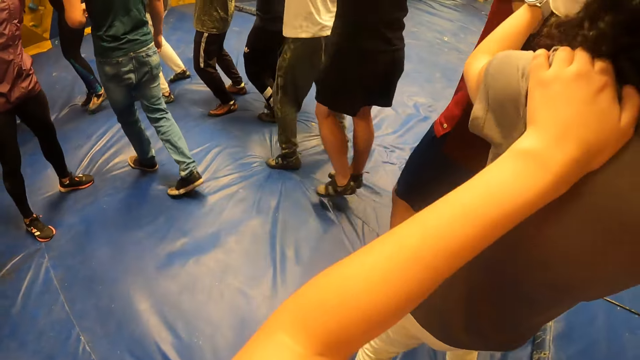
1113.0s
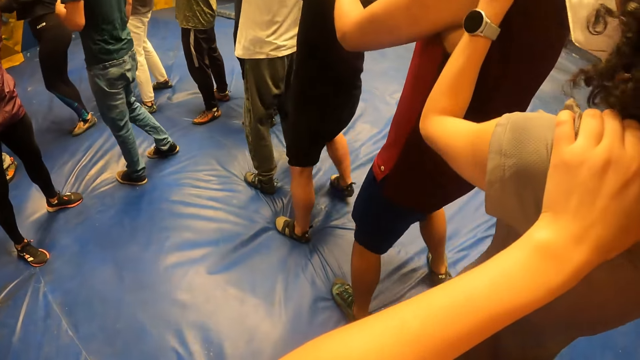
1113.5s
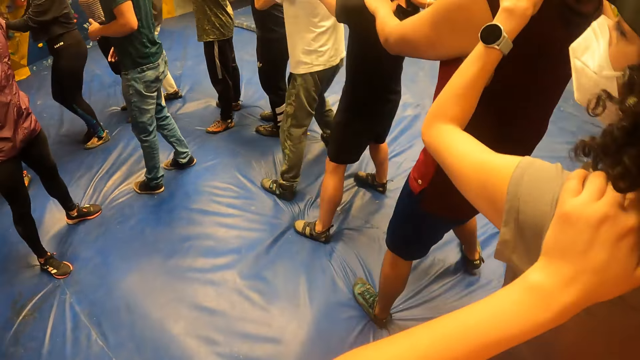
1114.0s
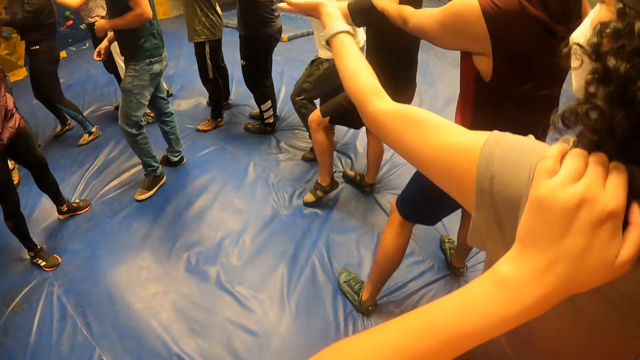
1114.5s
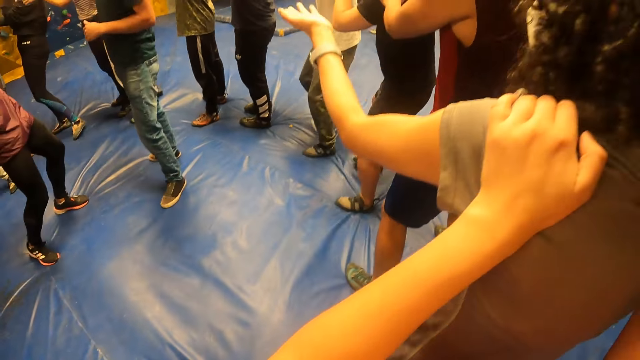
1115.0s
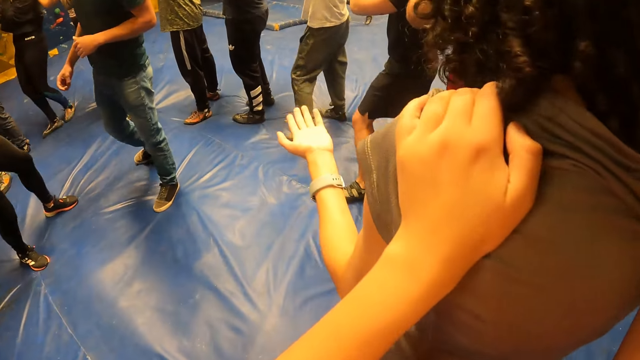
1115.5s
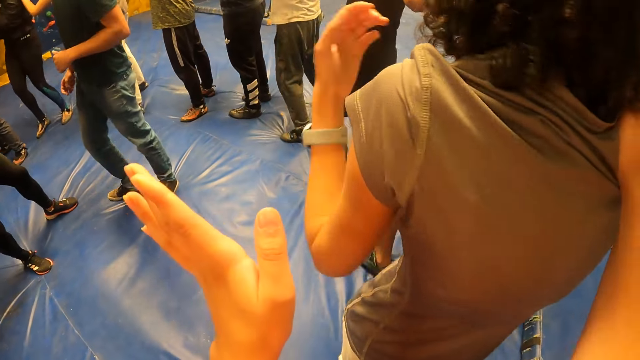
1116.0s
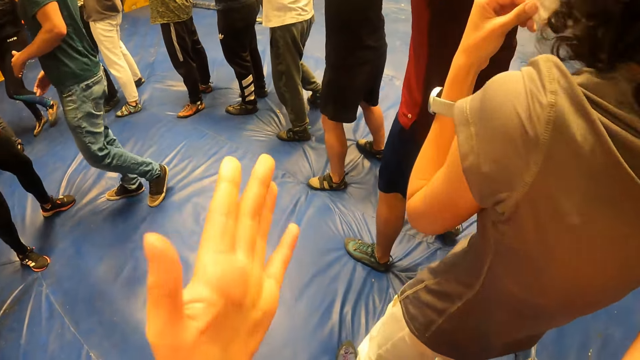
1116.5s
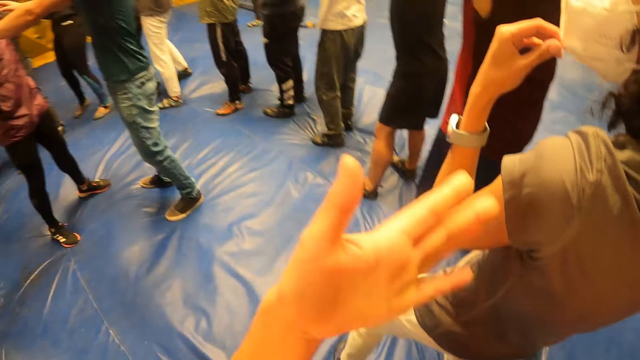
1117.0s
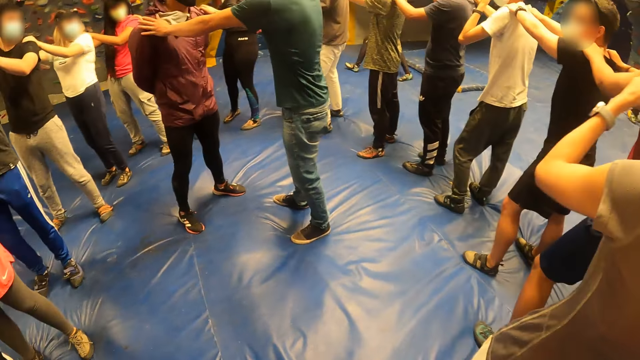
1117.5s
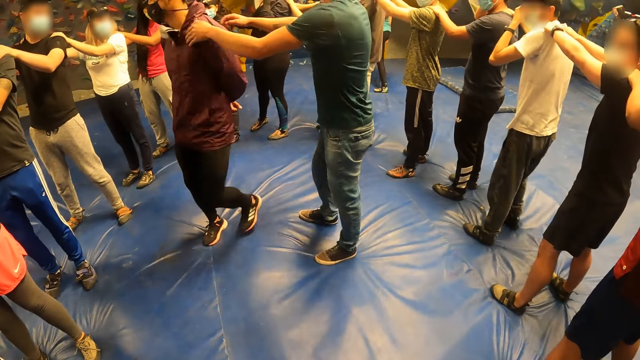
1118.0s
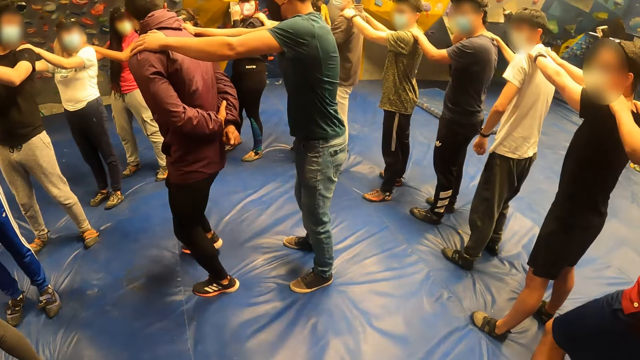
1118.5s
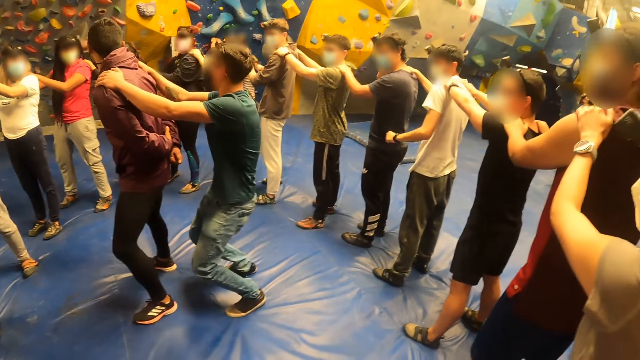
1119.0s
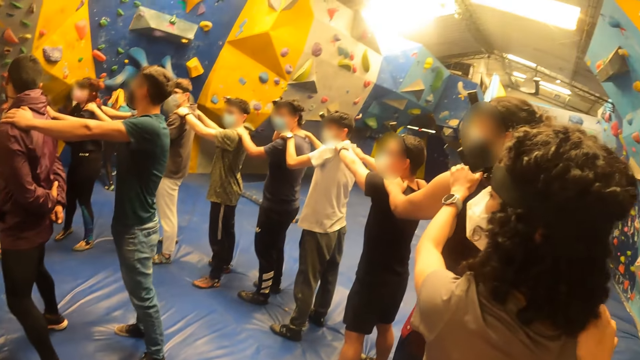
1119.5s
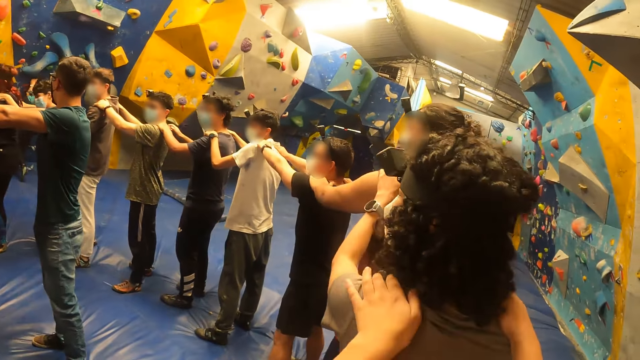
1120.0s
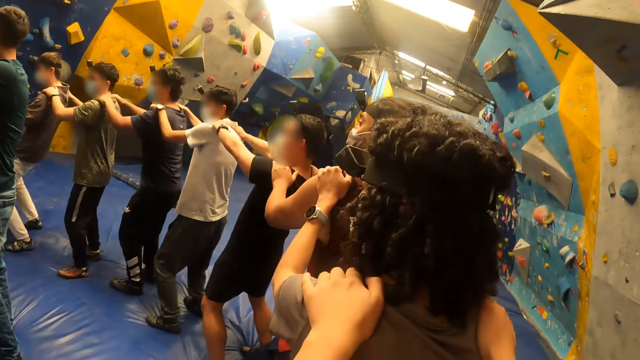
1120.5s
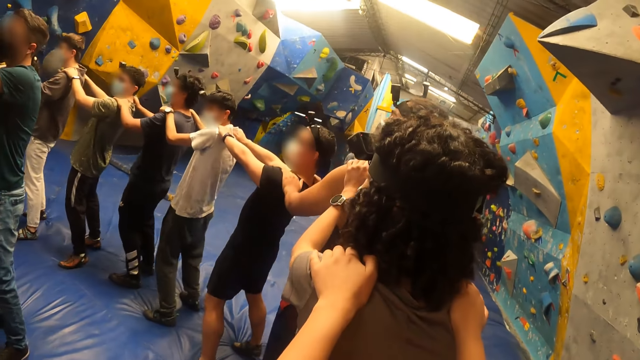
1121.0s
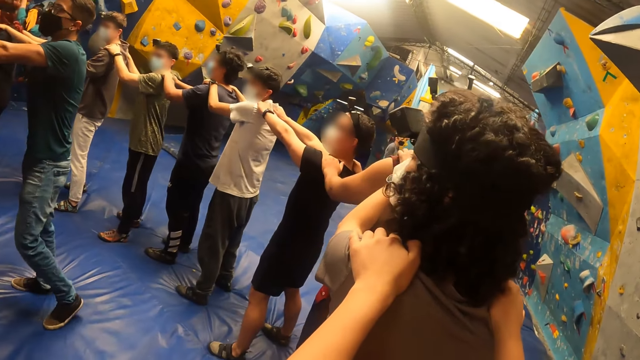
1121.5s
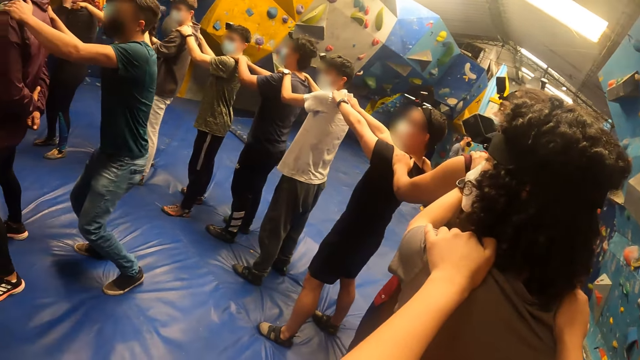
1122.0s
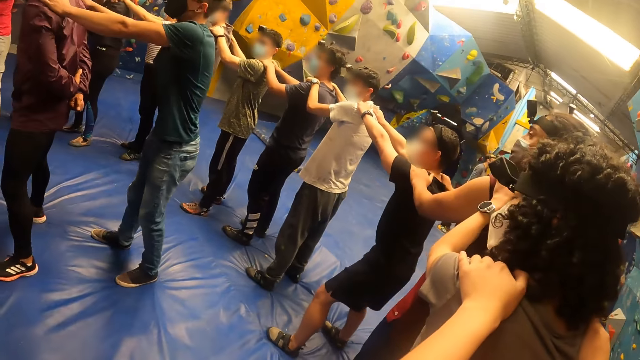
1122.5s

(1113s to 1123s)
A man converses with the team. The camera wearer holds another man back.

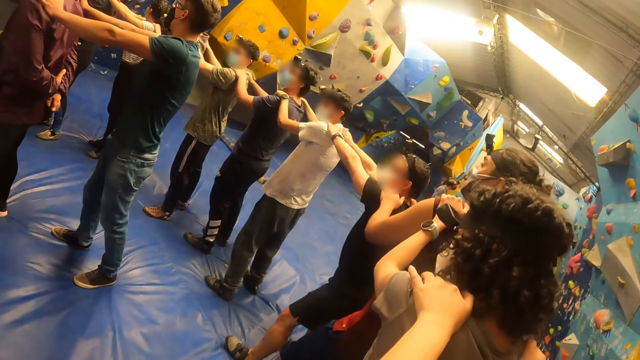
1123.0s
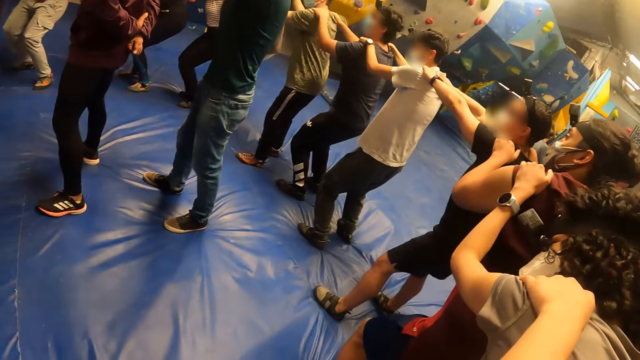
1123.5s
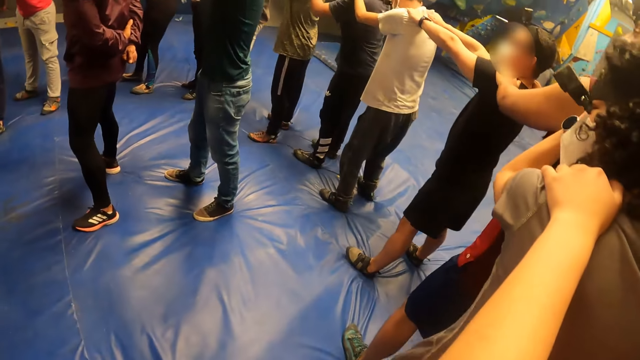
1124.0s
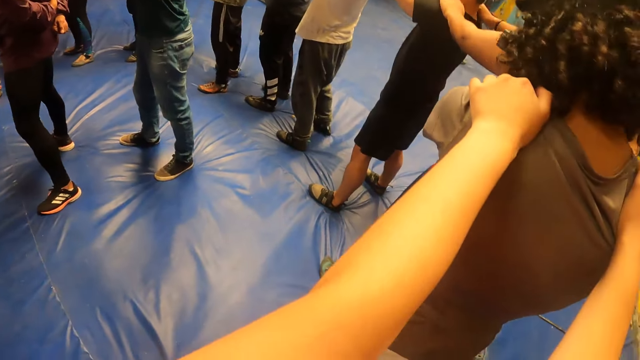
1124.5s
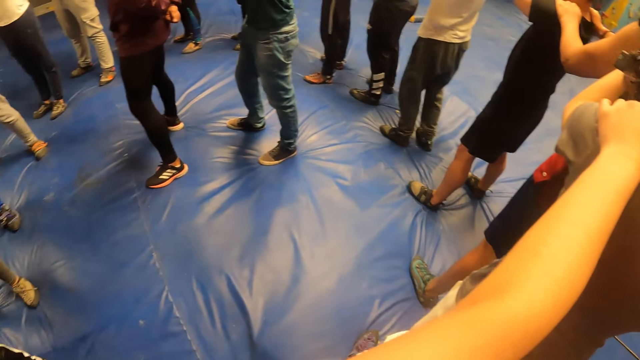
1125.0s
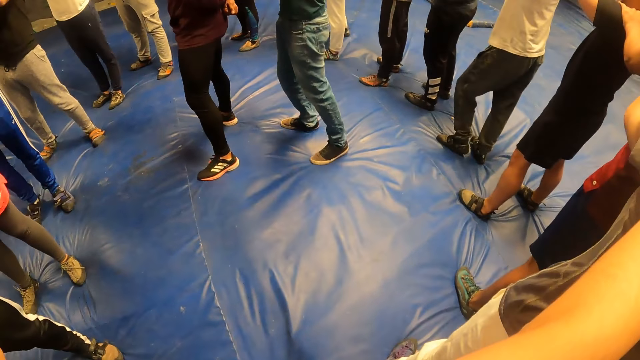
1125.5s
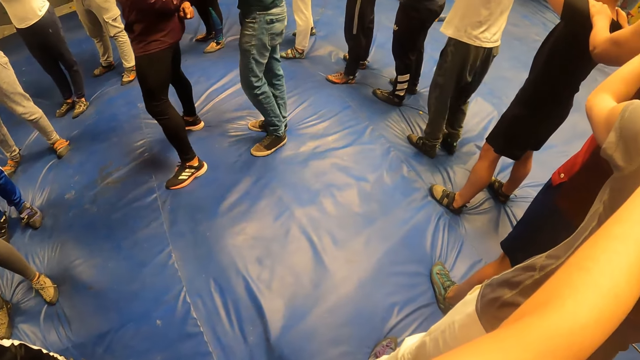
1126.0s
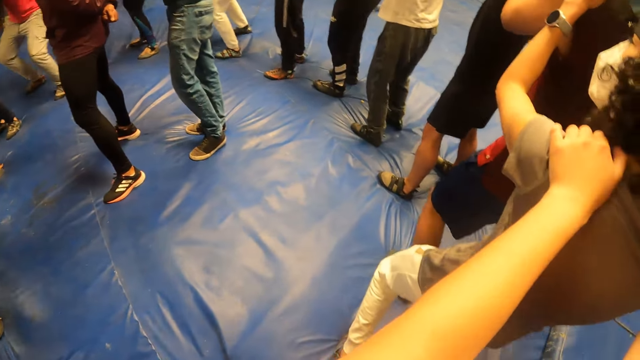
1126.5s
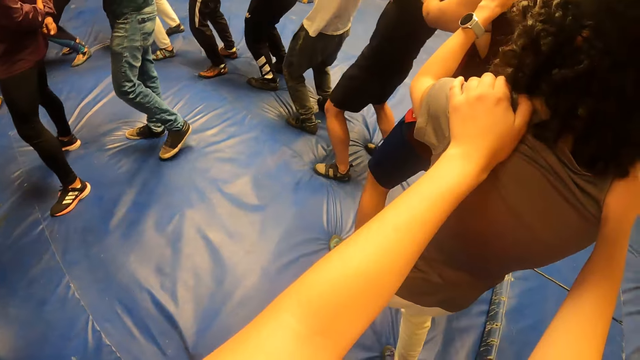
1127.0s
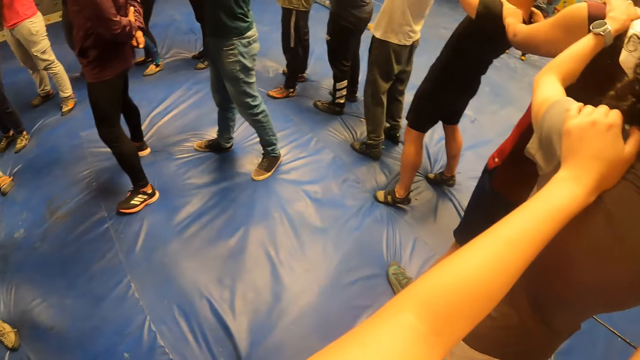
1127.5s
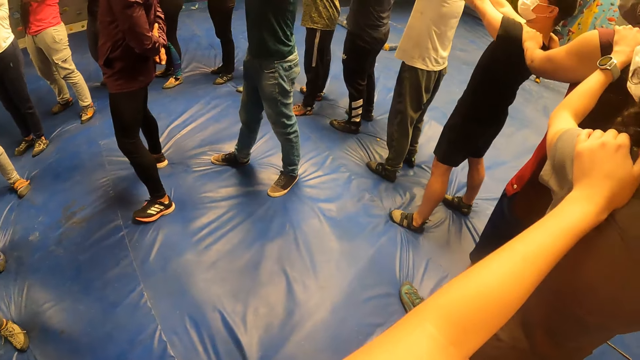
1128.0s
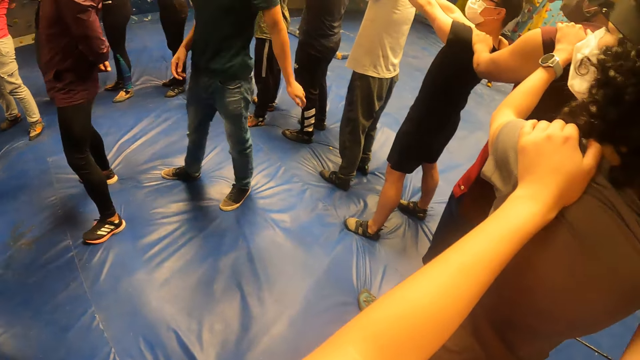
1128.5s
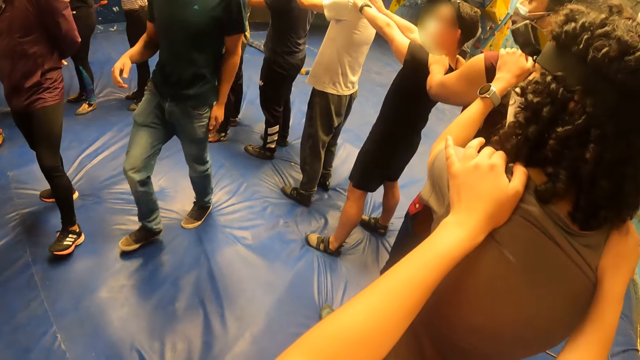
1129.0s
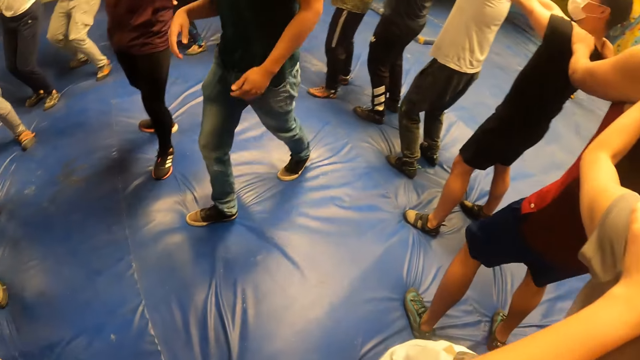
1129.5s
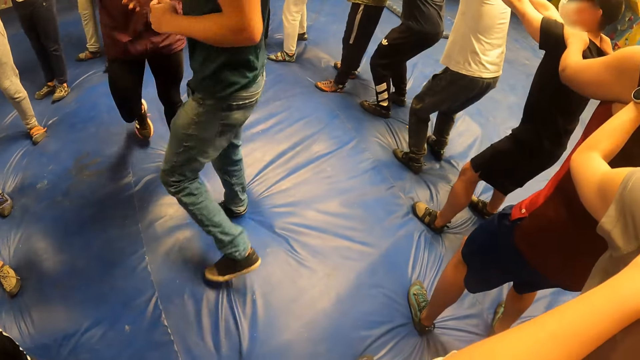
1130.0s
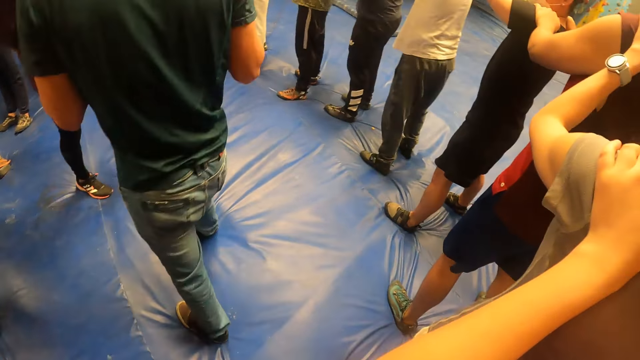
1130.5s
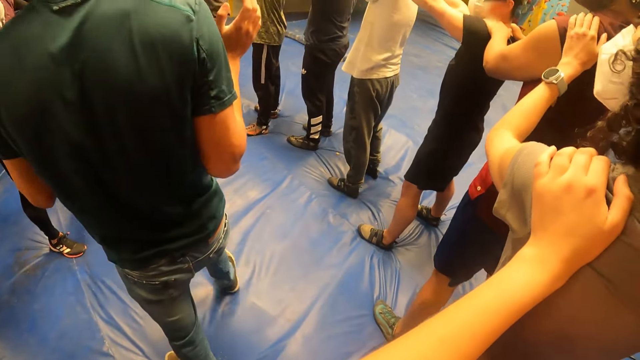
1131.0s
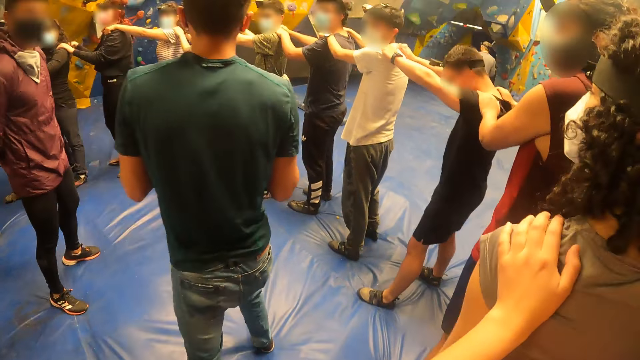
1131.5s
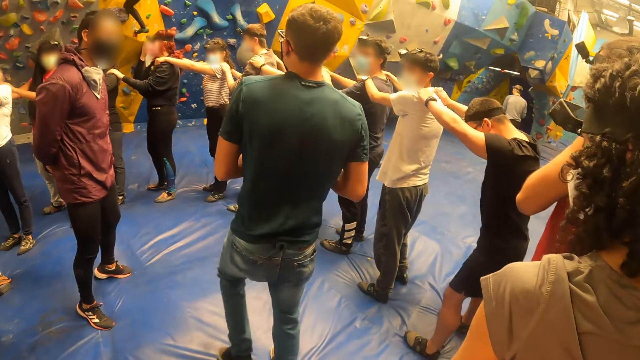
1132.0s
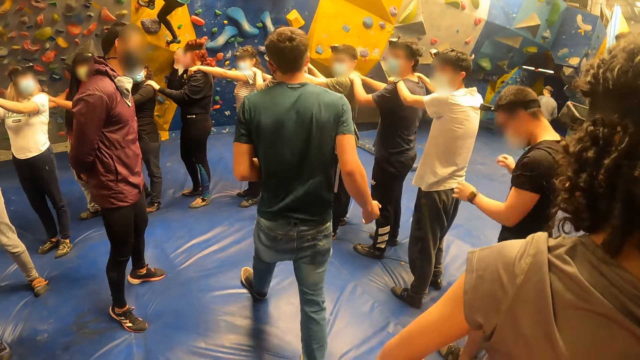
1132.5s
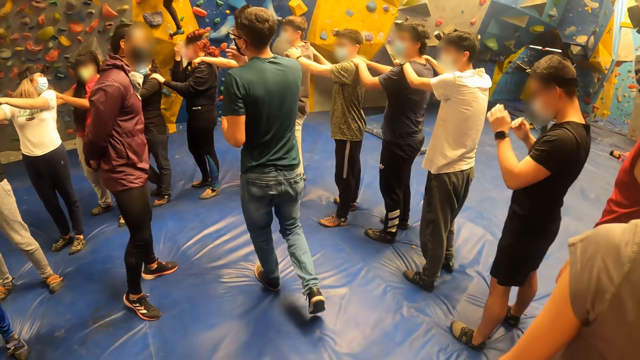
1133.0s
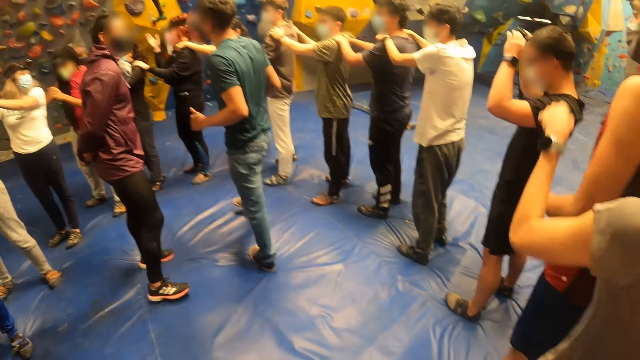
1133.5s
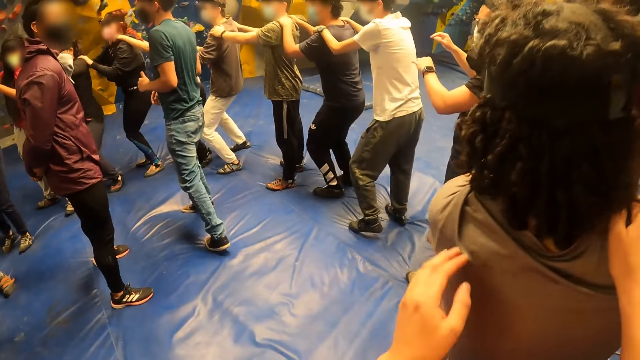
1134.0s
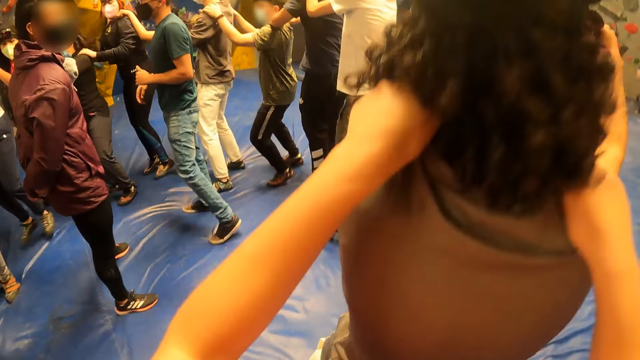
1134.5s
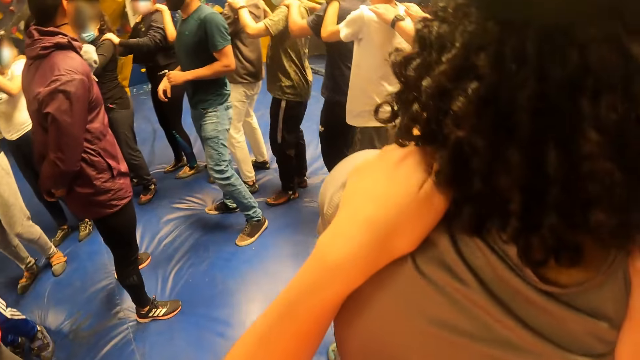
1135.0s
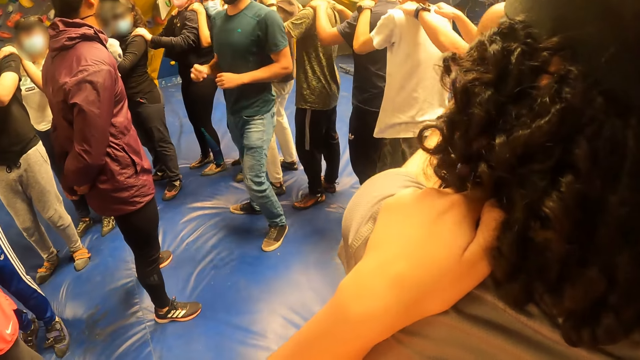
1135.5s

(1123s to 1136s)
A man holds another man back. The camera wearer looks at the first man. They walk forward with the team. The first man converses with the team. He converses with the team again. The camera wearer looks at the first man. The first man converses with the team. The woman jumps on the bed. The camera wearer jumps on the bed with the team.
